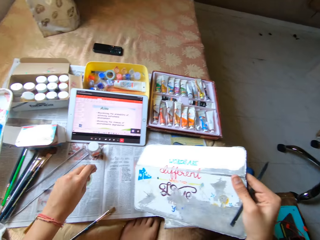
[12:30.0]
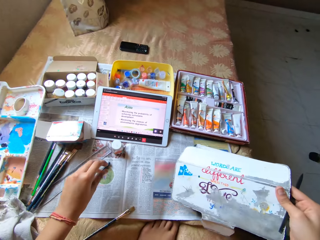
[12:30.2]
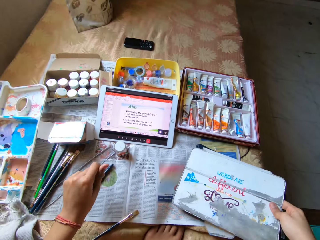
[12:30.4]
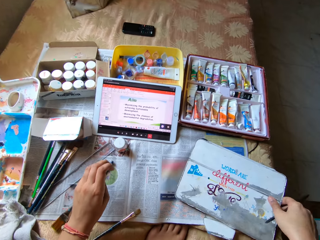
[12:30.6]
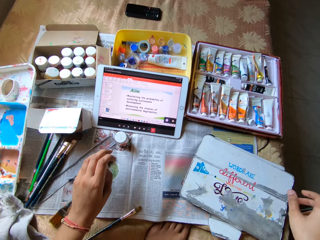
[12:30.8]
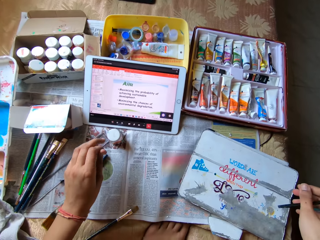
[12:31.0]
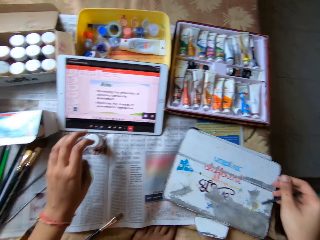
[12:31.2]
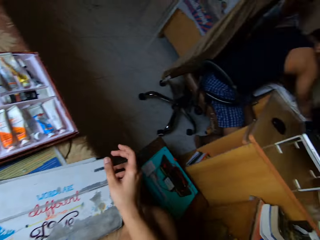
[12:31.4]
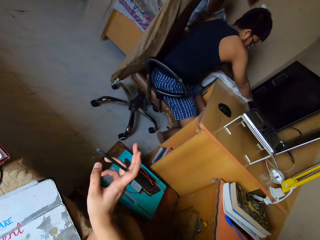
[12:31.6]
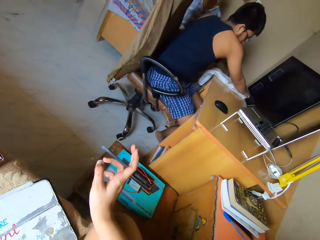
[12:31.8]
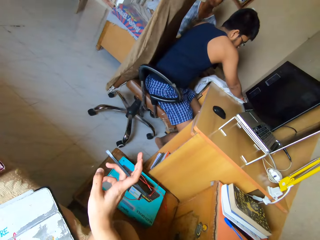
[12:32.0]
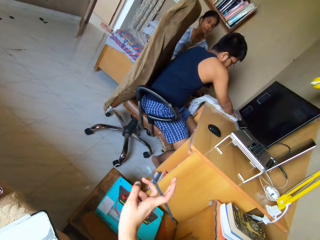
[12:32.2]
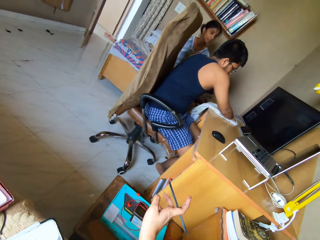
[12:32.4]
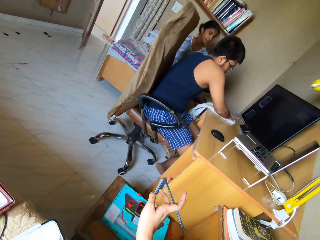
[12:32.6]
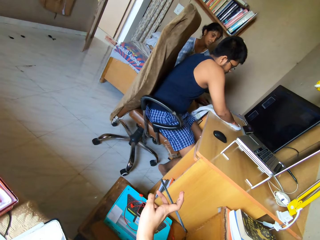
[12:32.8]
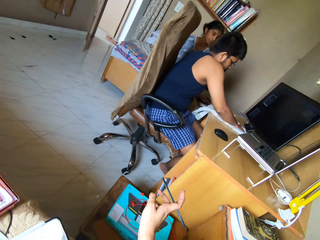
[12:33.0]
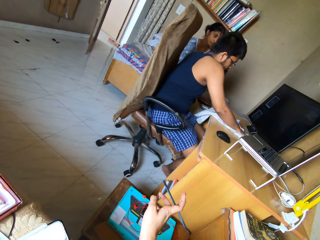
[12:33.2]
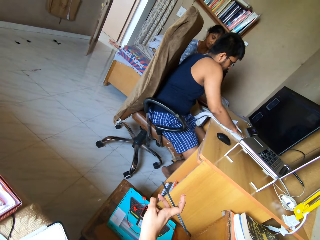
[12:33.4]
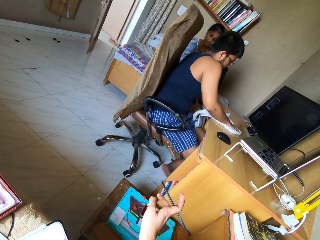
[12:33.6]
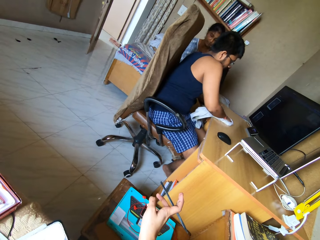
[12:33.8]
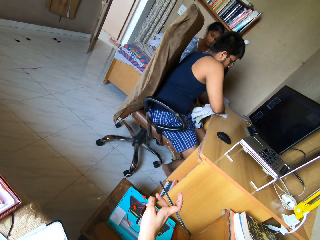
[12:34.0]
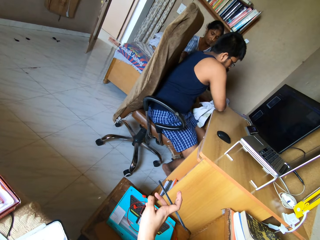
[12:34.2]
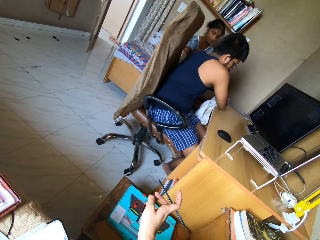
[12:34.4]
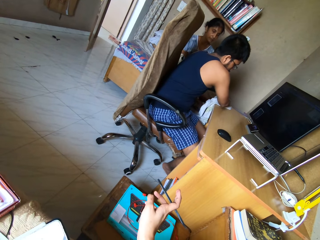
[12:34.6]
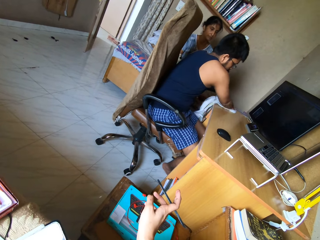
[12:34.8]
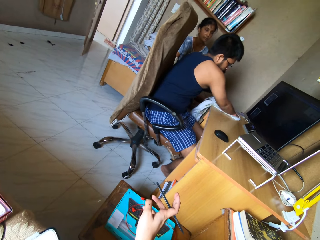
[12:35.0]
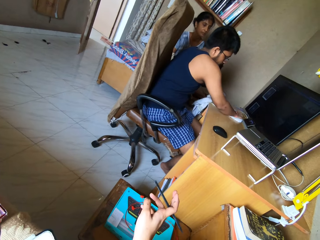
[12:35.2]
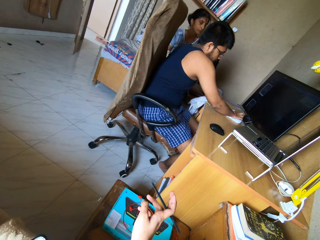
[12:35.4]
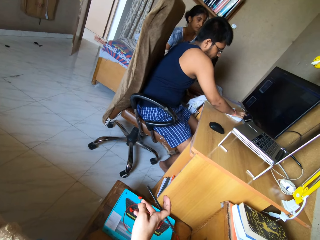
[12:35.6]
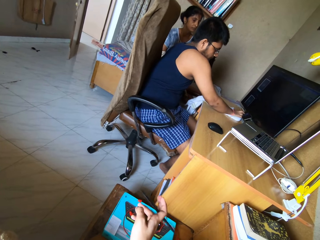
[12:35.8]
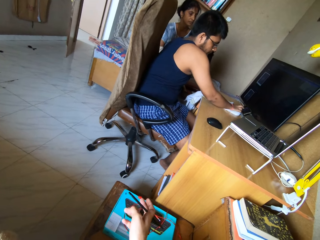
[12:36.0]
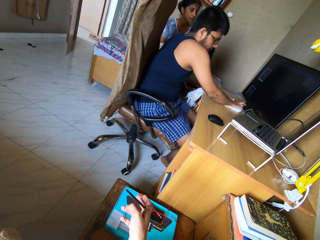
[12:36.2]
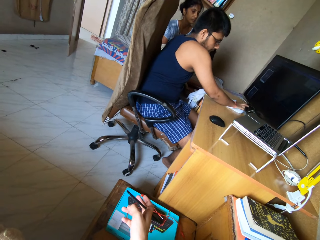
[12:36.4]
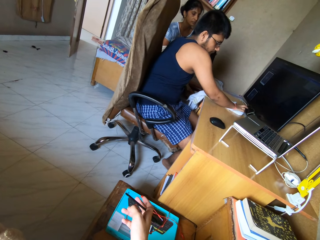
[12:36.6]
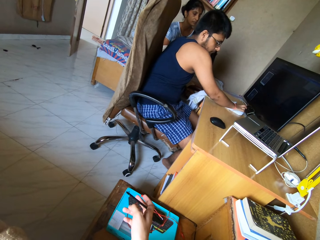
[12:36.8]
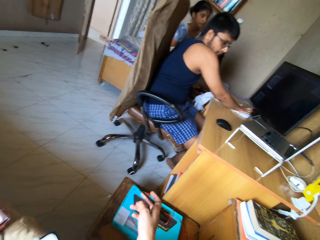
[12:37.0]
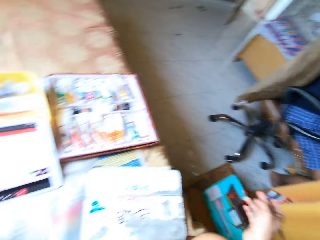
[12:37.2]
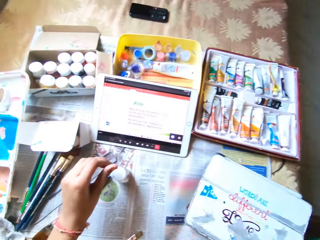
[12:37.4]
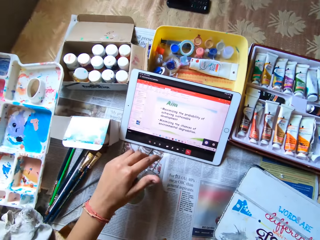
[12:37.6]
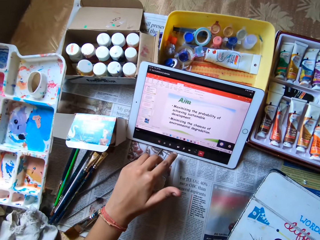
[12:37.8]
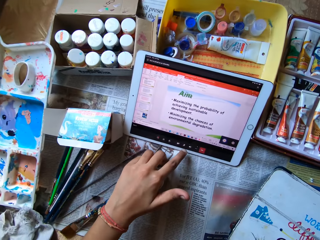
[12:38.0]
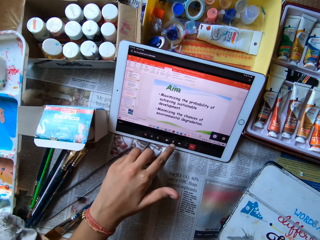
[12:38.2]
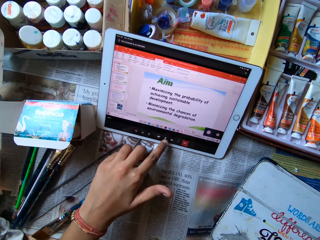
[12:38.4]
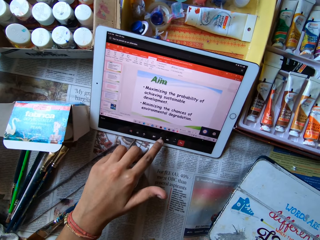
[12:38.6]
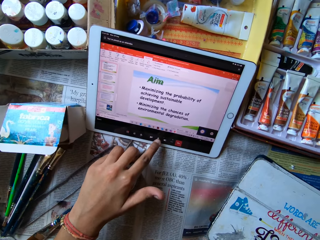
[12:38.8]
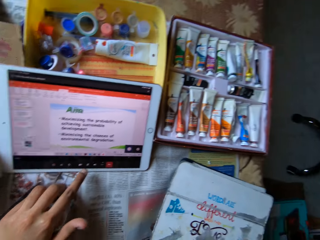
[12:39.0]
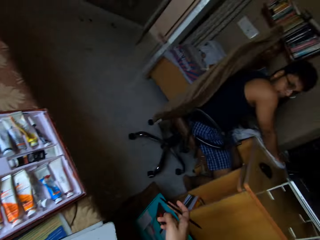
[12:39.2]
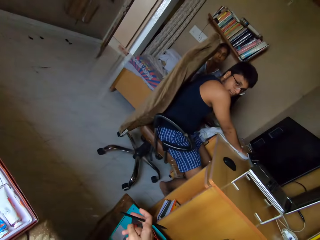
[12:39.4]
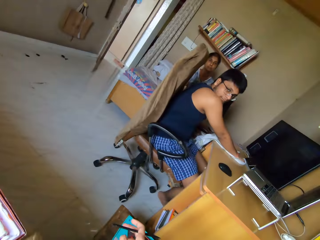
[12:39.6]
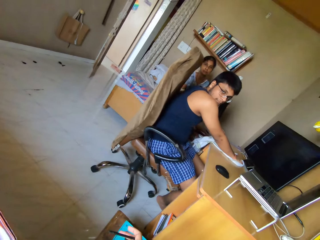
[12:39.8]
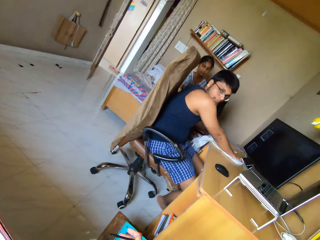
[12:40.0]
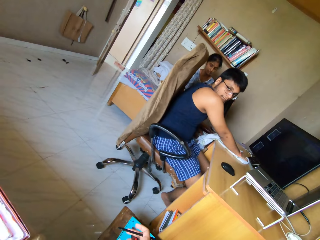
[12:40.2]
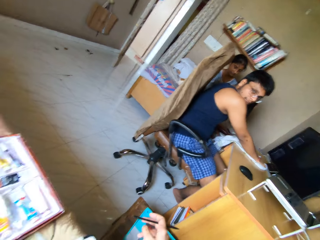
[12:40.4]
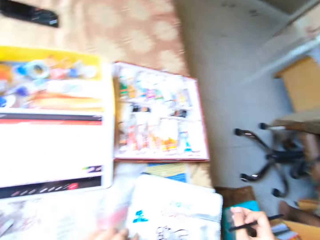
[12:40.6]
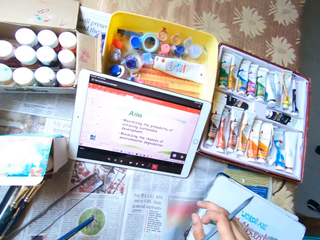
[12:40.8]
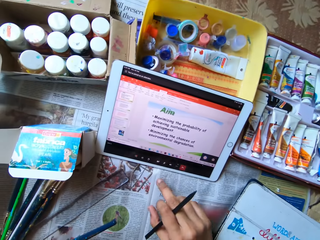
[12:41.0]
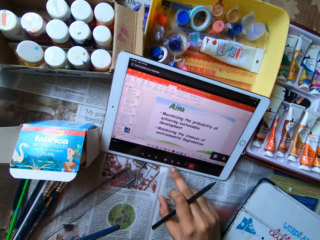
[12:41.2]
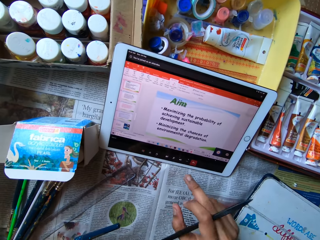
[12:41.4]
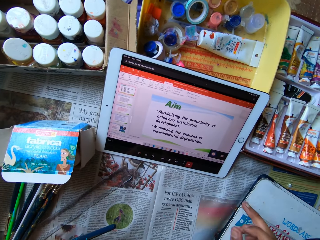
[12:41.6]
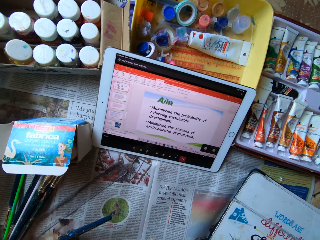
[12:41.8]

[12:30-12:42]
The camera wearer drops the tablet case in the bed with her right hand. She interacts with a woman and a man. The man wipes a table with a cloth in his right hand. The camera wearer looks around. She operates a tablet on the bed with both hands.

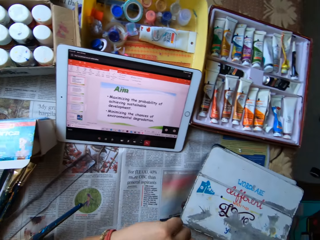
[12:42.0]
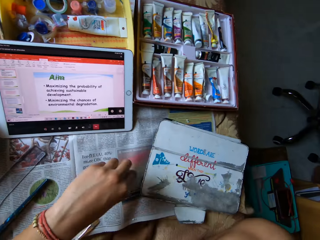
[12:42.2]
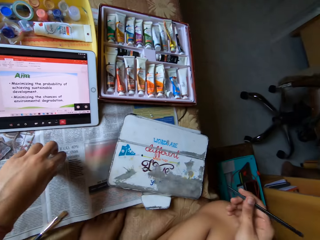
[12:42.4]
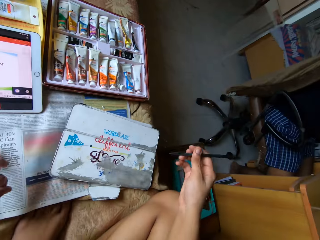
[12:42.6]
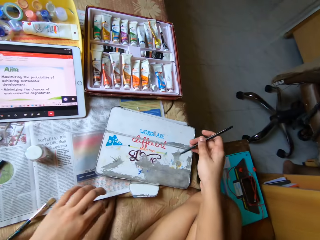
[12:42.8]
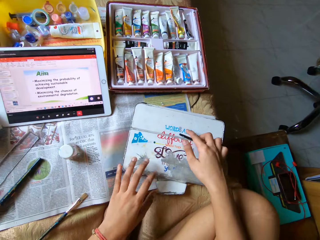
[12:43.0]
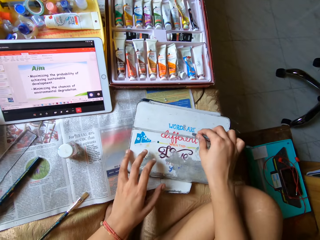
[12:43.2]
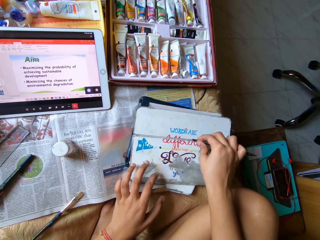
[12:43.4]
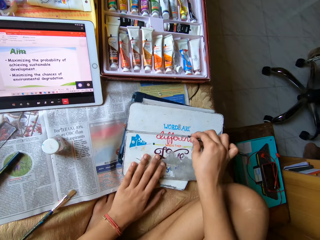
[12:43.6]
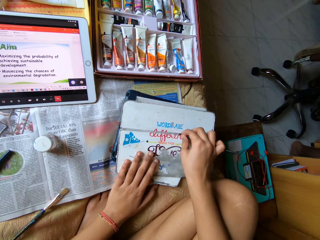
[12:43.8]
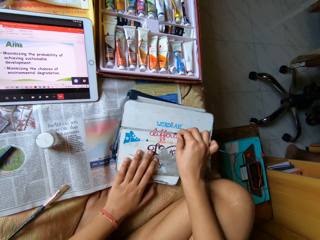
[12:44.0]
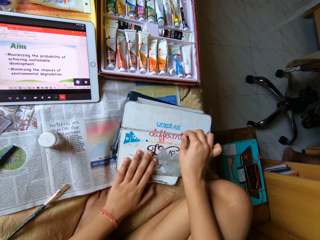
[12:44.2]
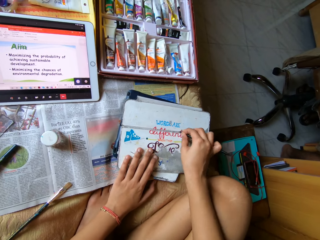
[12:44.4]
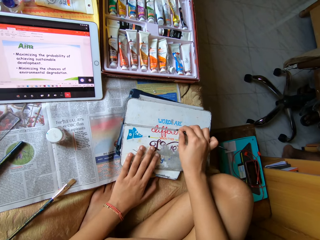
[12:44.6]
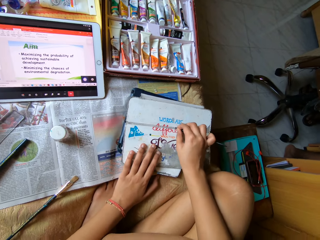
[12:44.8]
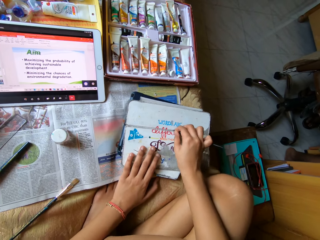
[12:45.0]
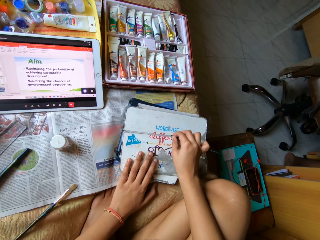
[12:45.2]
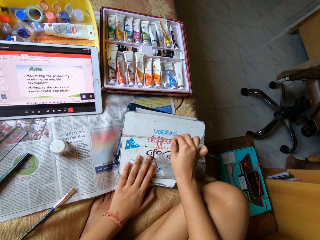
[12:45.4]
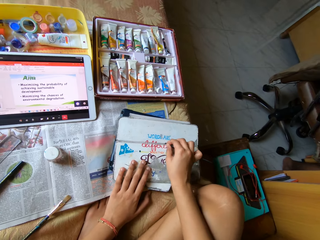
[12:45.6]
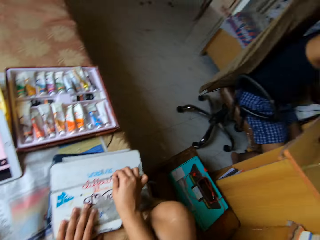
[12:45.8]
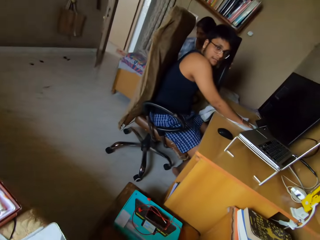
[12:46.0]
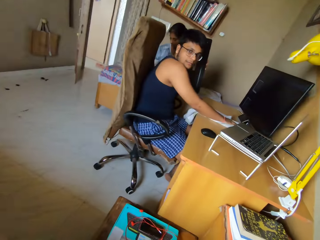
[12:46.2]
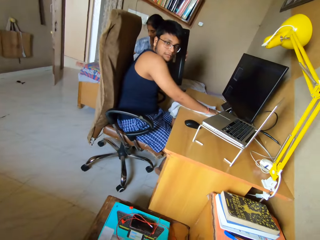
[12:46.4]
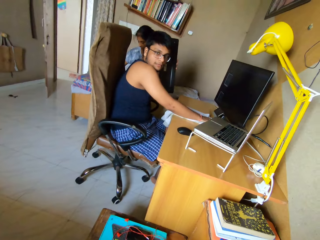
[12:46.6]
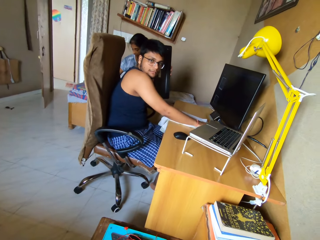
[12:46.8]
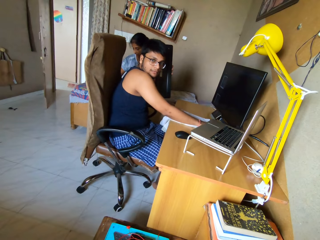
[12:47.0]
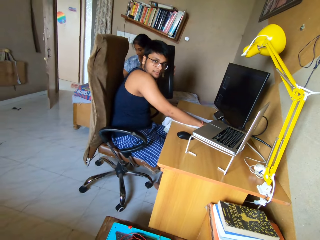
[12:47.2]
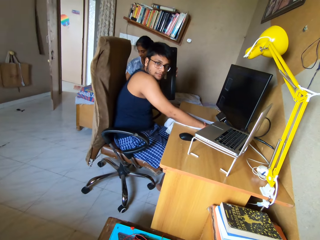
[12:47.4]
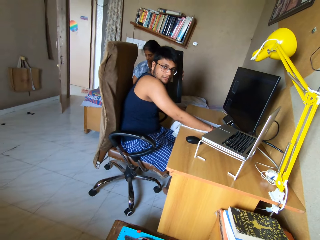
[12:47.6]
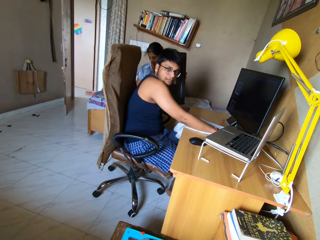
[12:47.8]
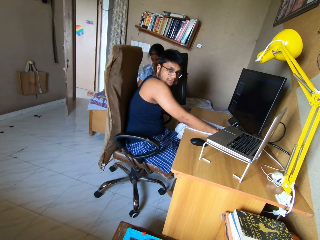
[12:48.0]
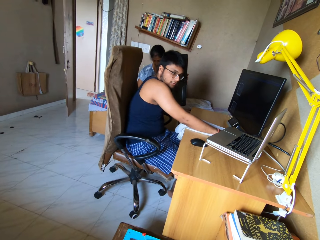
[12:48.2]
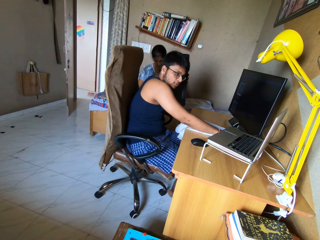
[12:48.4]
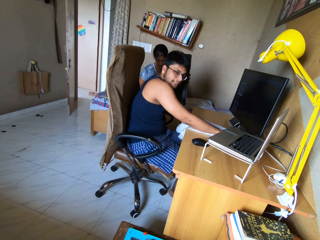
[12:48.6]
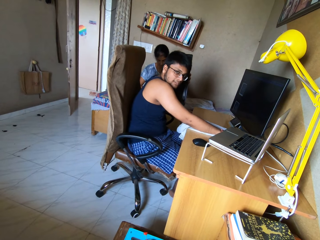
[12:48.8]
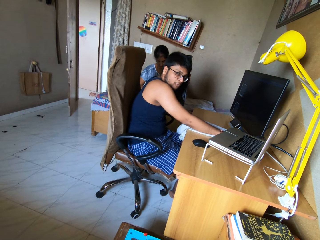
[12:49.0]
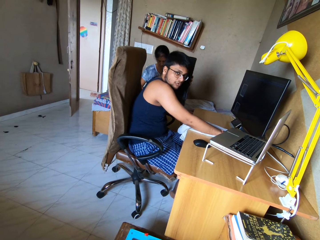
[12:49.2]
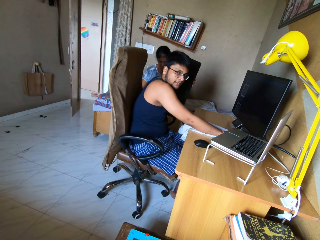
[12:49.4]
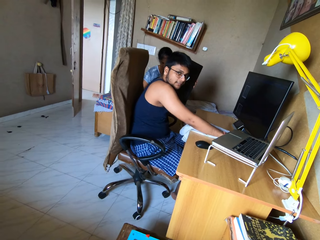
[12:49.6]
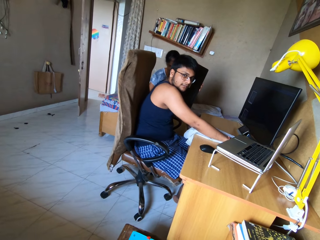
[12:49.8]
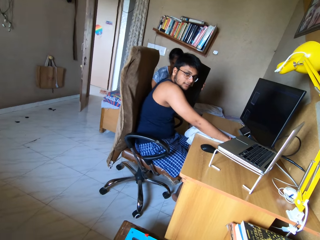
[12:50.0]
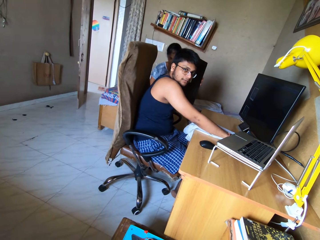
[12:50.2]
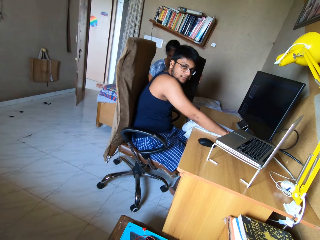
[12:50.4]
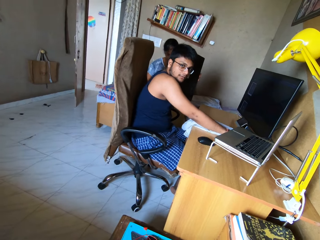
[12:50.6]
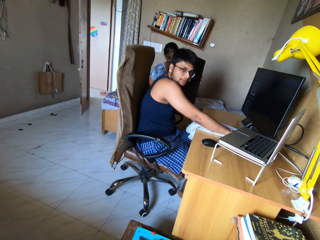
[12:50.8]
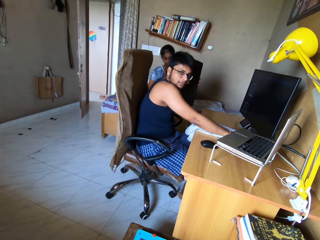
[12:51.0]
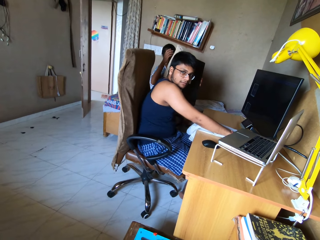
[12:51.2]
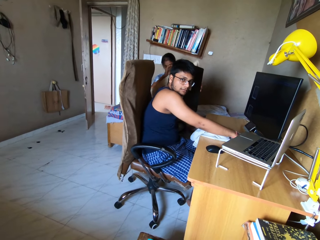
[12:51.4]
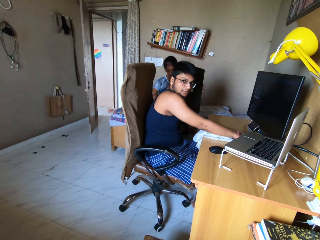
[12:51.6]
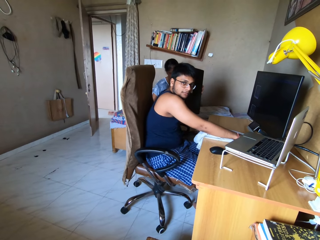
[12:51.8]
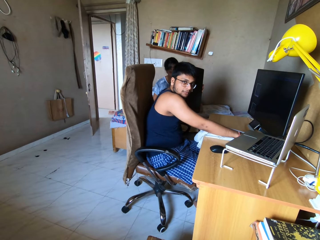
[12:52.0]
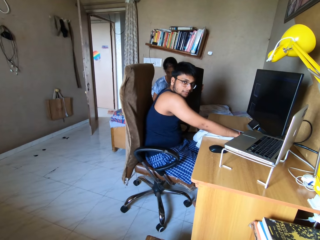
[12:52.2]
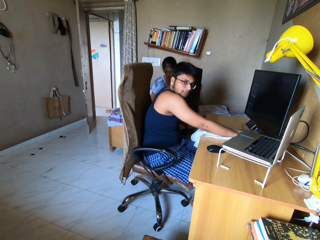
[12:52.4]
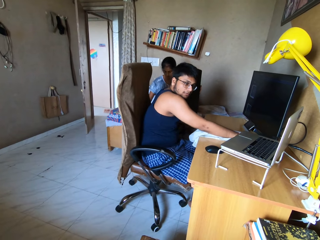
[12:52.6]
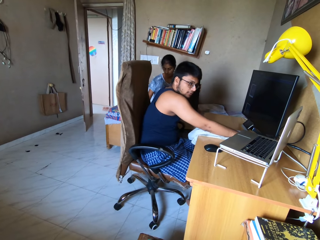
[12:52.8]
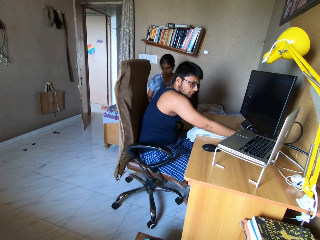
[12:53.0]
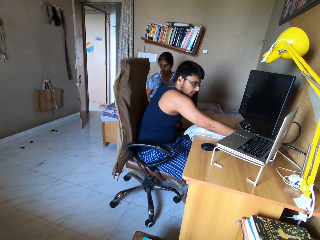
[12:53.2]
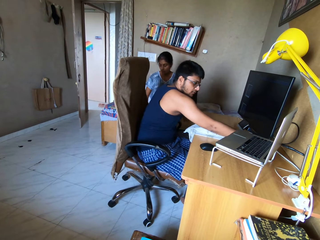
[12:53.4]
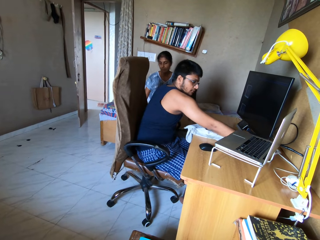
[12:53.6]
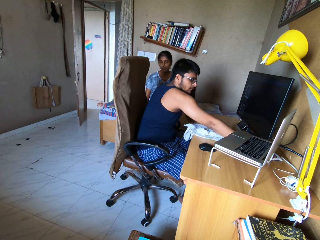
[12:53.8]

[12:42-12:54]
The camera wearer moves the tablet case on the bed with her left hand. She scrapes the tablet case with a file in her right hand. She removes something on the tablet cover with a pencil. A man interacts with the camera wearer. The camera wearer looks around.
